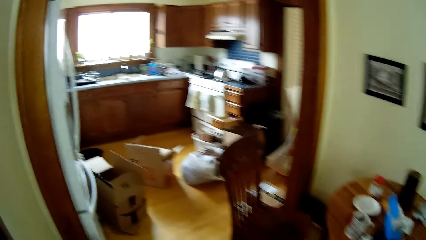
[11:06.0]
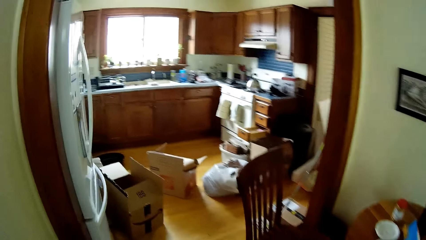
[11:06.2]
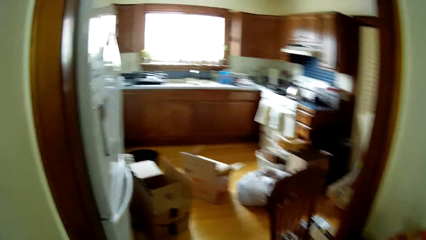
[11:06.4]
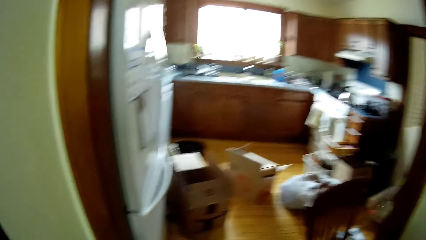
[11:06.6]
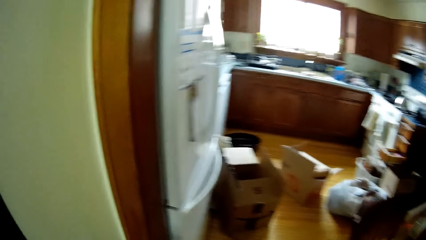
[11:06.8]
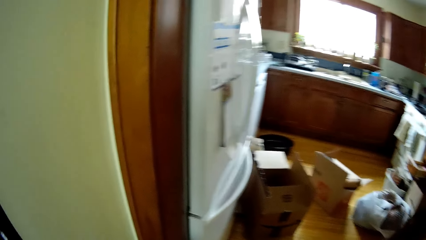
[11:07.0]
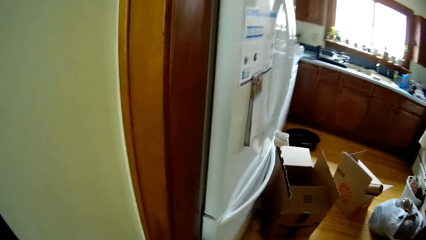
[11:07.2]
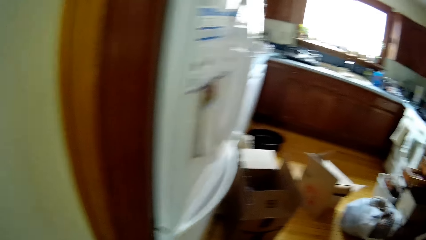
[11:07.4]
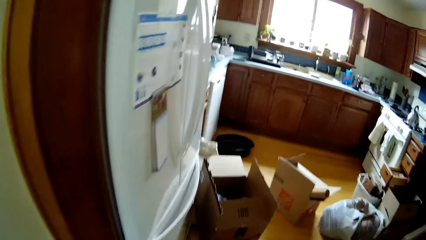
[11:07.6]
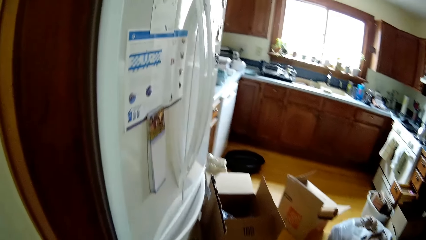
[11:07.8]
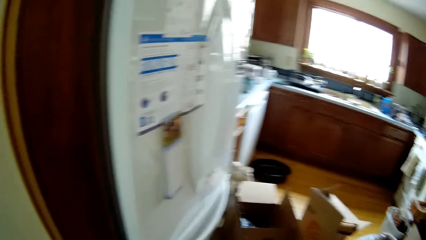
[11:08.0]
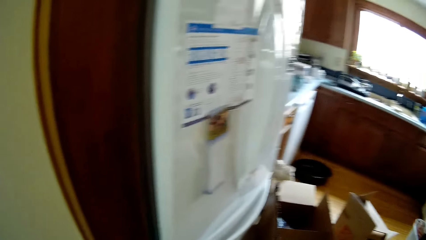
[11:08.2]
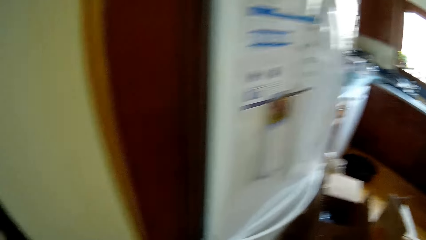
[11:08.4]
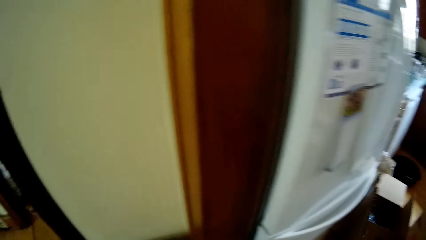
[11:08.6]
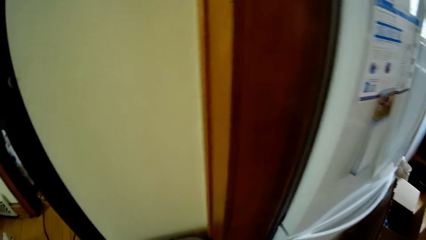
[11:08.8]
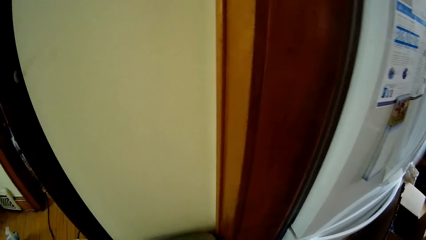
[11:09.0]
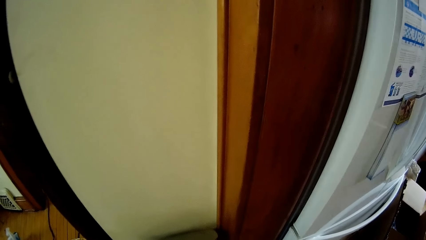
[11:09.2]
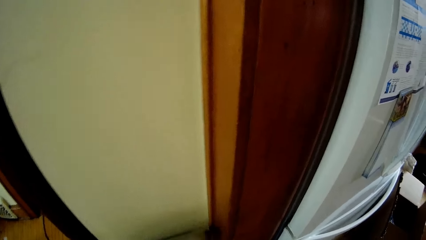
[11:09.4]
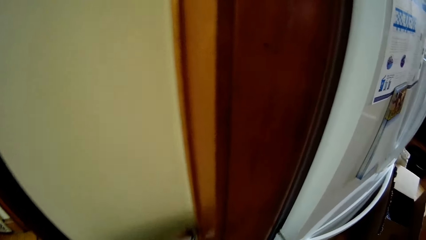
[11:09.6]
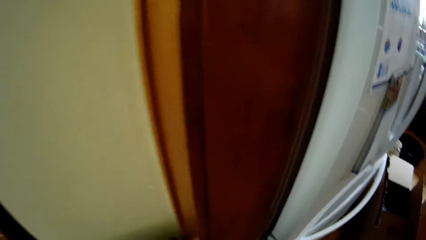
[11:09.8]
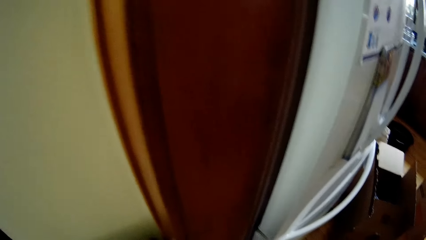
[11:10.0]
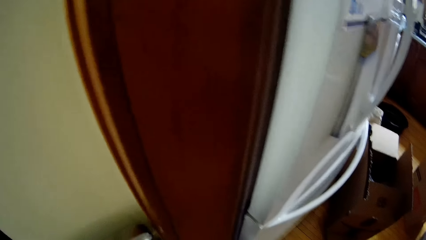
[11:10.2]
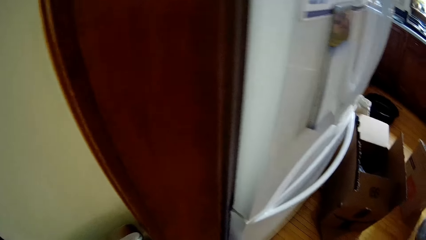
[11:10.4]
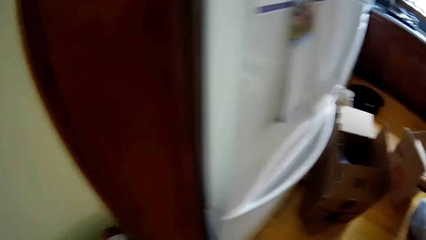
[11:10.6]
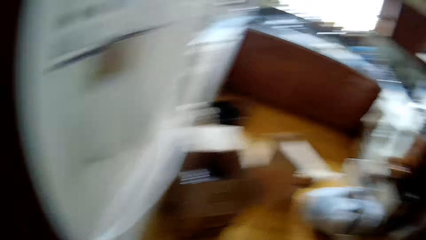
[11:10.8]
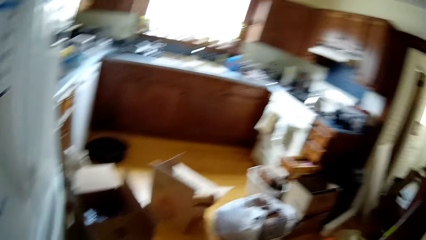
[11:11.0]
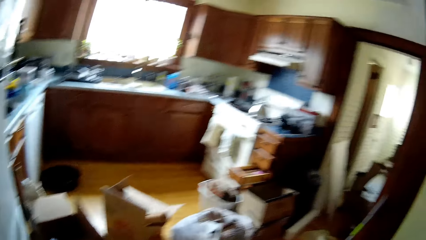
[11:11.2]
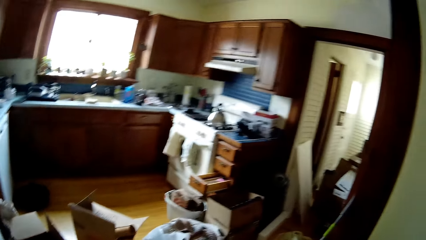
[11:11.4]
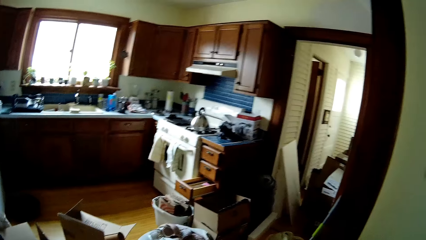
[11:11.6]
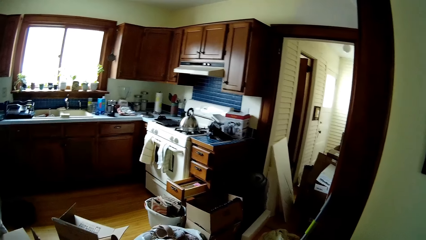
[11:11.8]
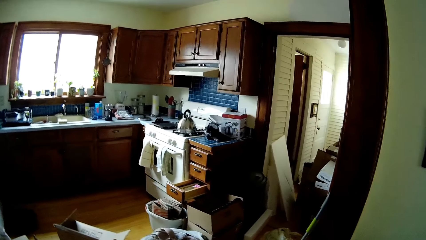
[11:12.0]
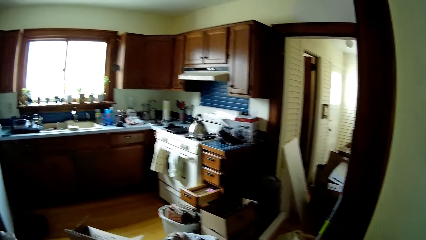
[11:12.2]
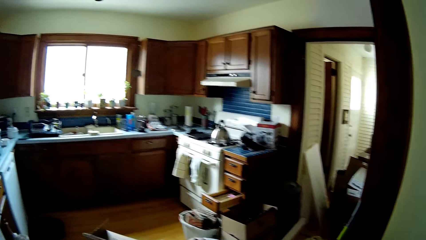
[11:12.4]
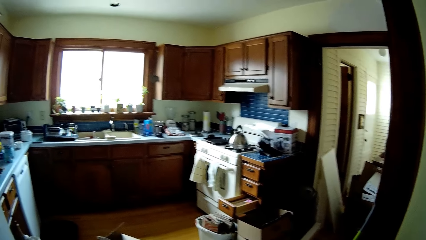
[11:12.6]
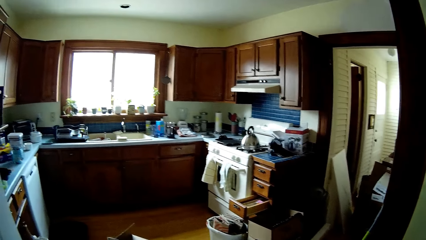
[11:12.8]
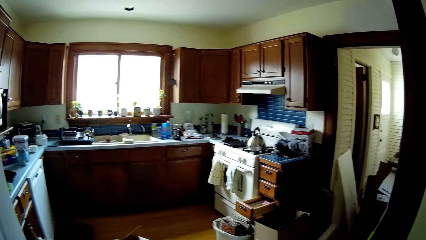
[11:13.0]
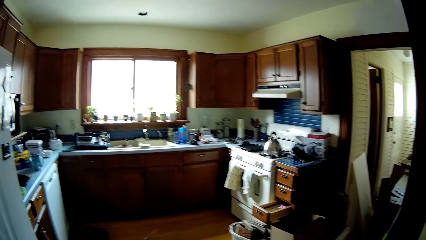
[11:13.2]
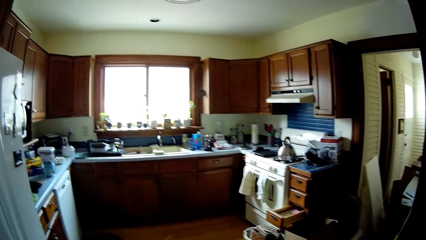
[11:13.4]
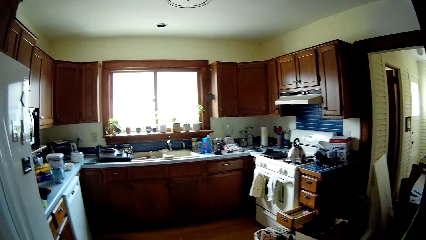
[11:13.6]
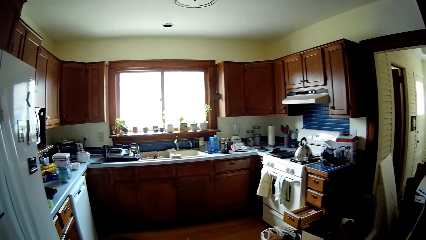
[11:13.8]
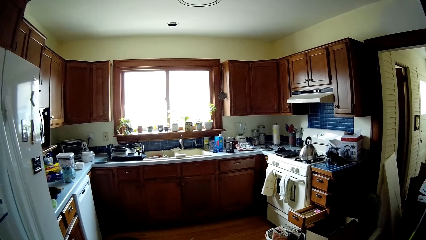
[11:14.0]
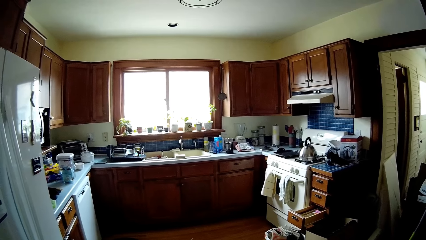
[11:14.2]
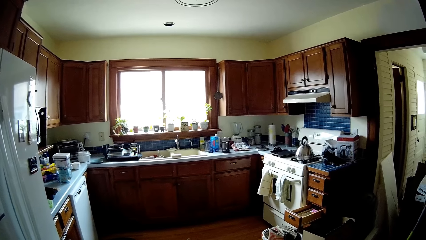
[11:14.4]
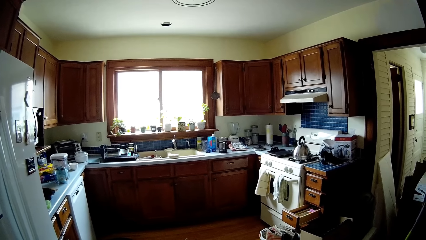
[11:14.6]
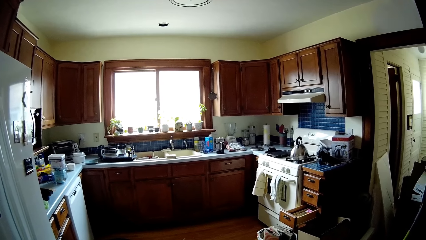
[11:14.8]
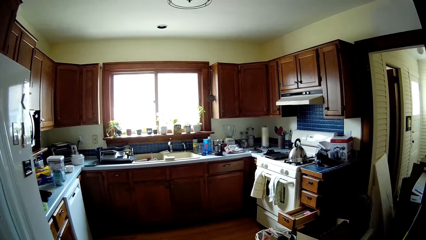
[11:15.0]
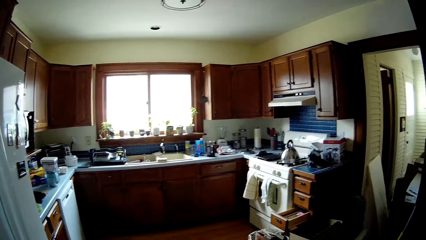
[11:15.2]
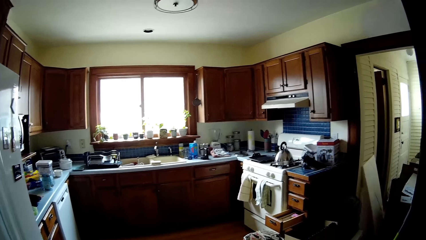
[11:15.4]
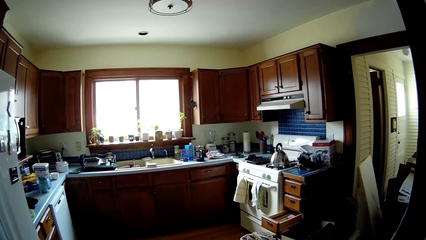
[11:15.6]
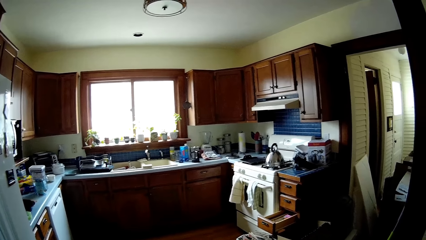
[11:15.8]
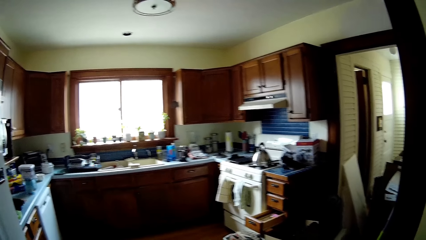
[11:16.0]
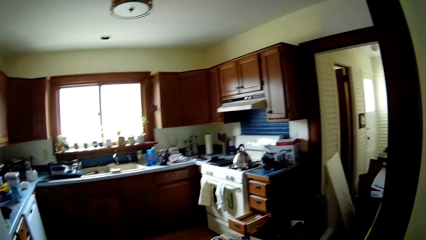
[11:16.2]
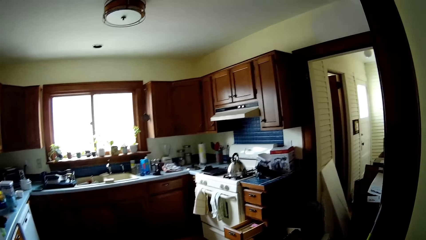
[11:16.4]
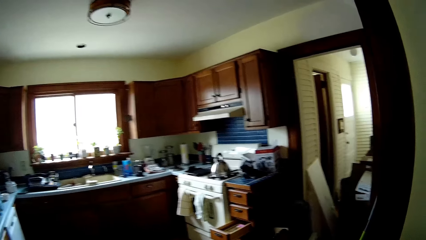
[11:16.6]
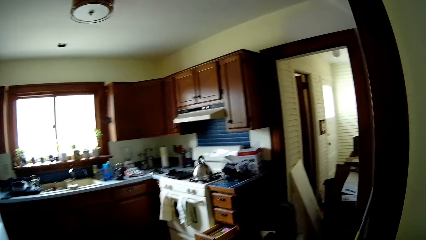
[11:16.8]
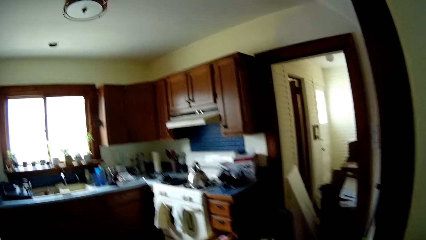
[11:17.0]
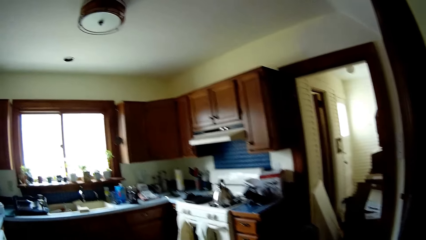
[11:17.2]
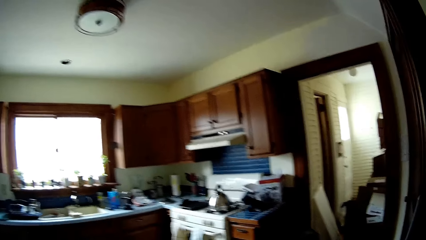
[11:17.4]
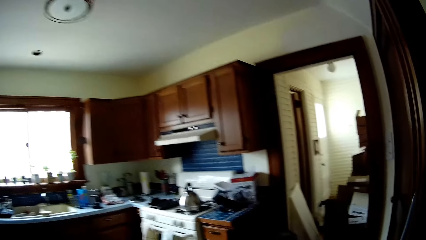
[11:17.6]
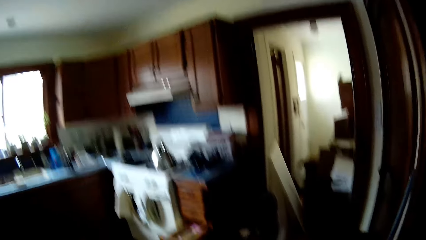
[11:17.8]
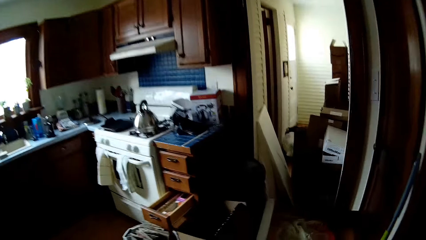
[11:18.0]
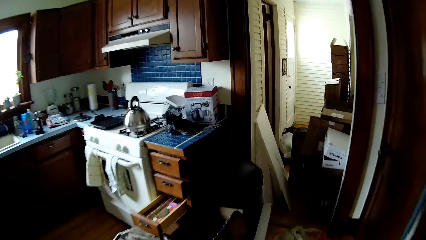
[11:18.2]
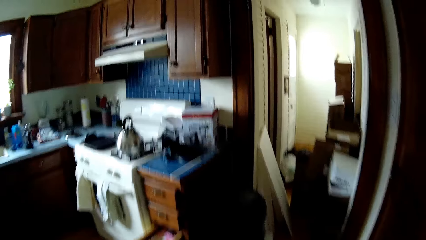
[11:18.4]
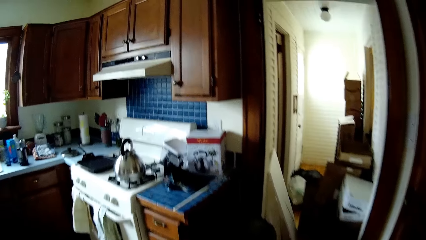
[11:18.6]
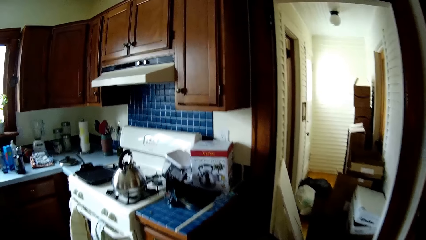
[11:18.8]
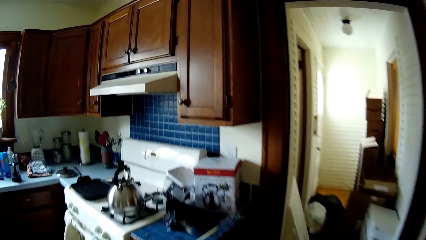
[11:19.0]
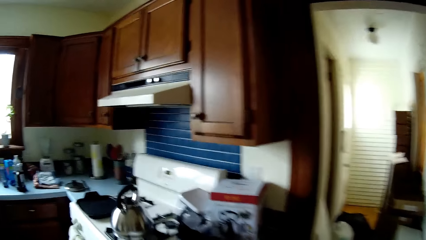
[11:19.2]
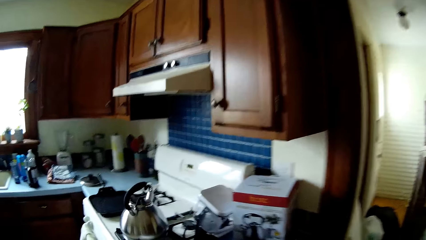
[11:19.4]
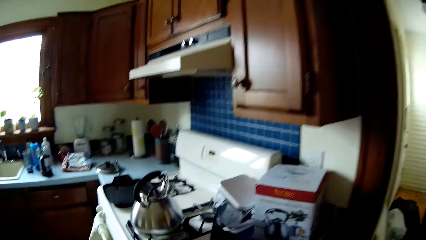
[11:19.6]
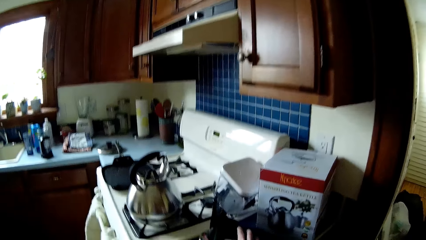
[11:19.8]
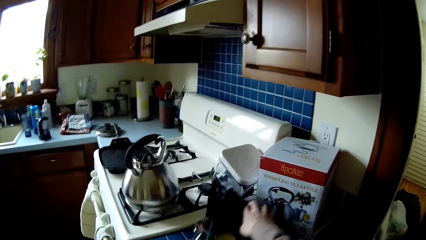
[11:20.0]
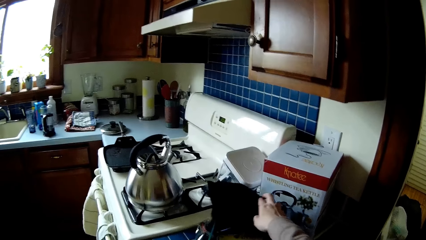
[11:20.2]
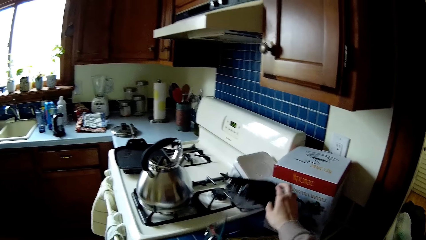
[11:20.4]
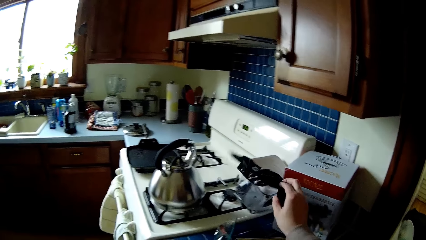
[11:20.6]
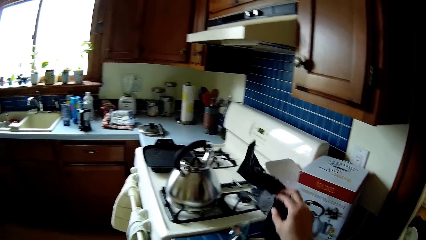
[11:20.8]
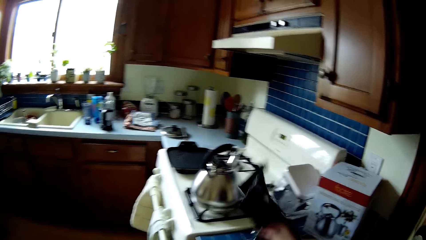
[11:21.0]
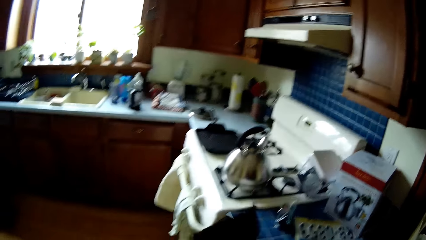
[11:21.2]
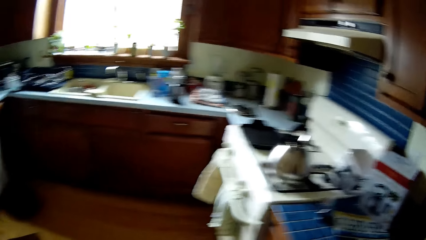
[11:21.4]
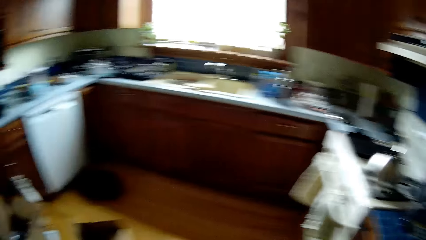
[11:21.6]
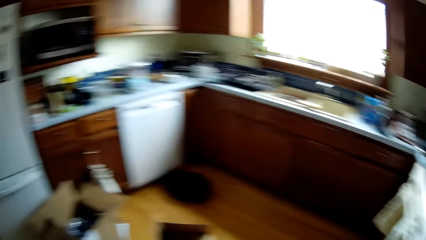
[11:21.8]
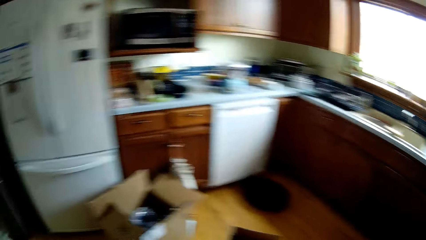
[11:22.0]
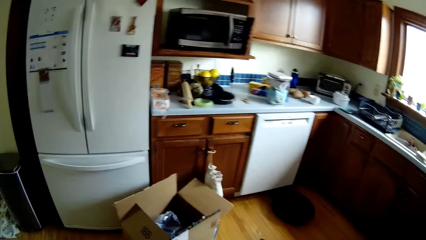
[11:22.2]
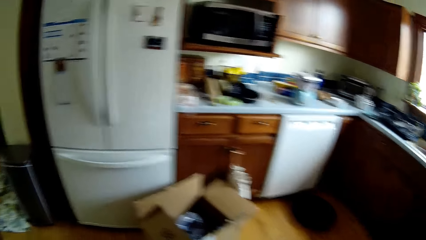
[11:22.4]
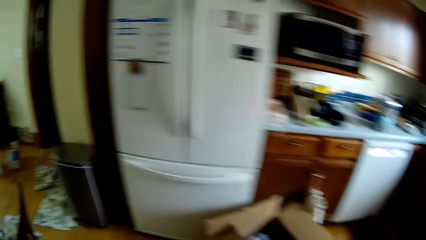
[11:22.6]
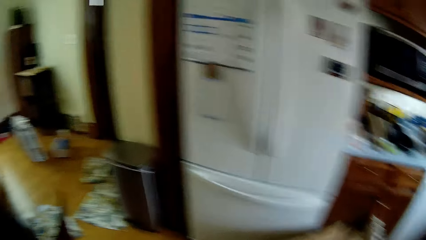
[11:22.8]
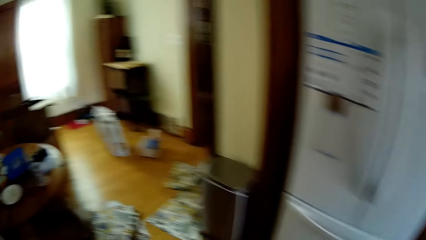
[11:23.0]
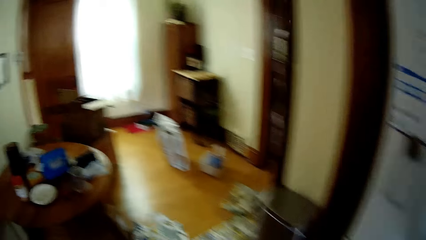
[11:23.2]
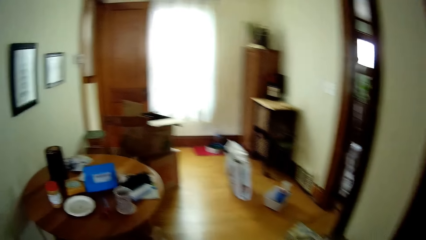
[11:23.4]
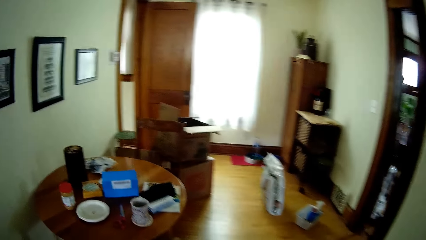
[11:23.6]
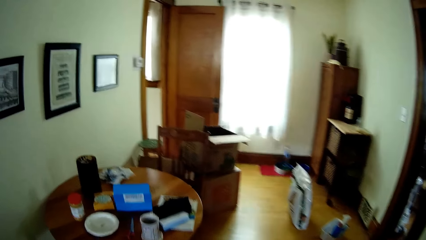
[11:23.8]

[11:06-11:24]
The camera wearer walks towards a refrigerator in a kitchen. He looks around. He walks towards a gas cooker. He takes a nylon or paper from a kitchen counter with his right hand. He looks around.
